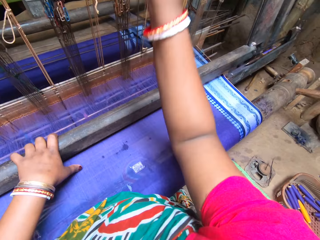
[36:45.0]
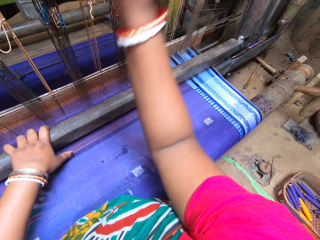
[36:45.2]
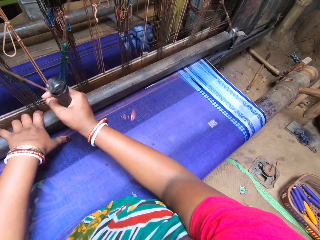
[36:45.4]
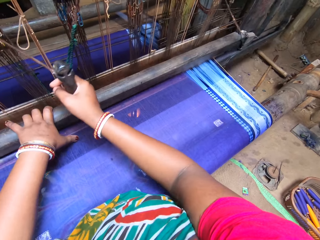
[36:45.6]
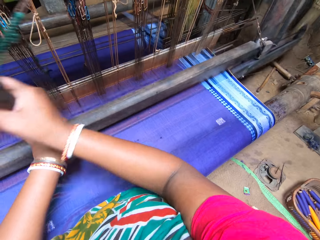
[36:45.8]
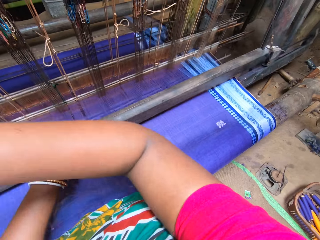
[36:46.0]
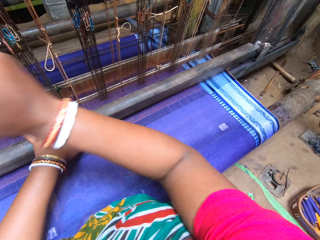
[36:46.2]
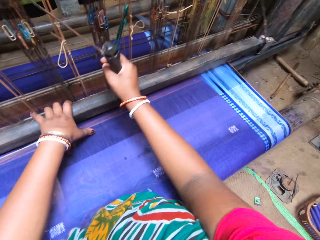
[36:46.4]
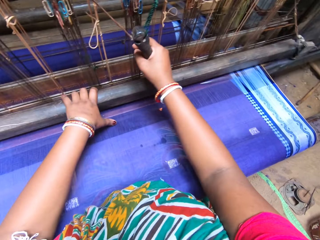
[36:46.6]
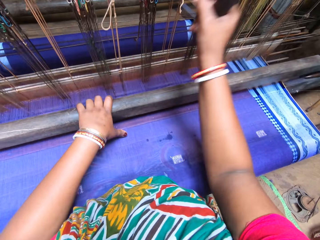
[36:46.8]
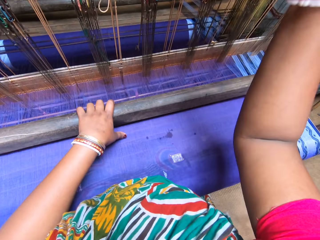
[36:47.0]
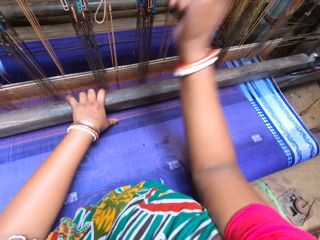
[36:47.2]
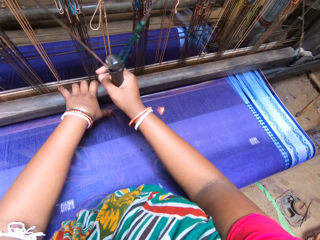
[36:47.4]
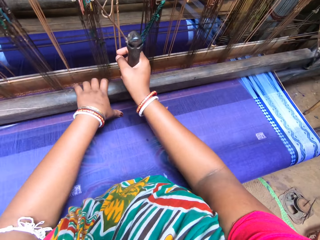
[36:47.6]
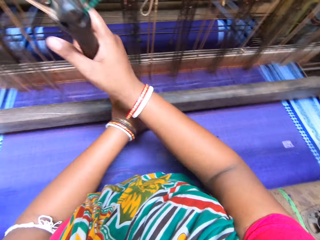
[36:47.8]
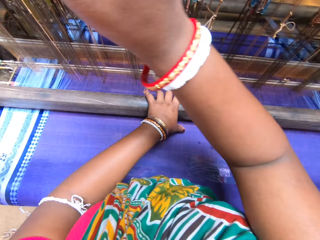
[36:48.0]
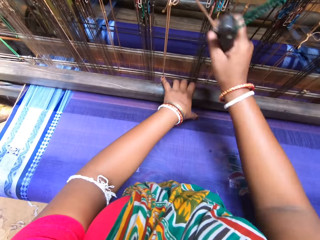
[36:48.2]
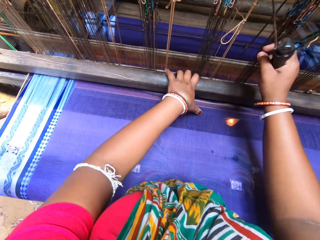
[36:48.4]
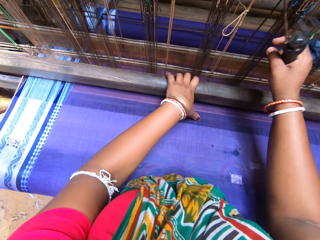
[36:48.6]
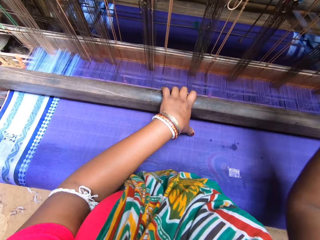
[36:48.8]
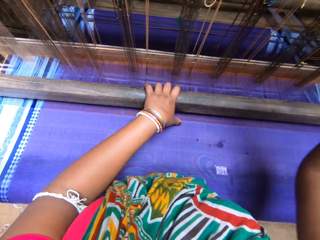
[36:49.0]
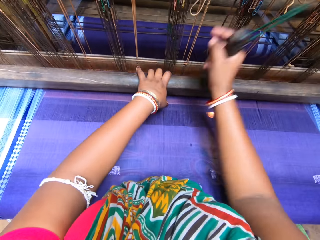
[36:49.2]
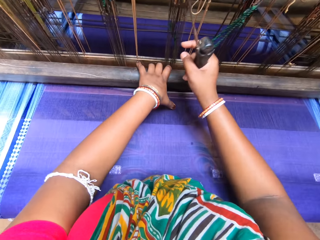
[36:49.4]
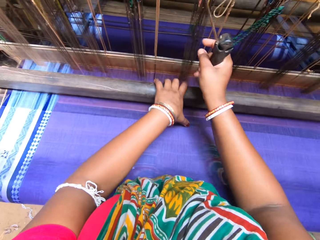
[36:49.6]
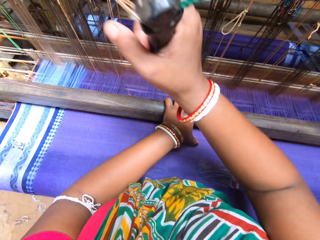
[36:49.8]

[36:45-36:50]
The camera wearer sews.

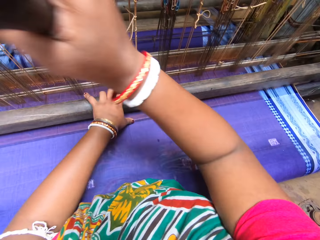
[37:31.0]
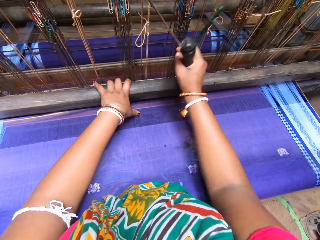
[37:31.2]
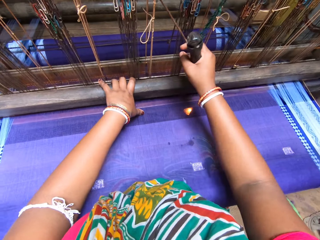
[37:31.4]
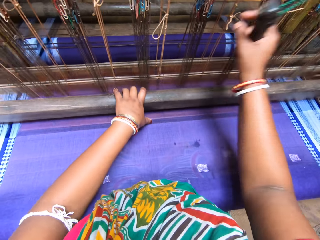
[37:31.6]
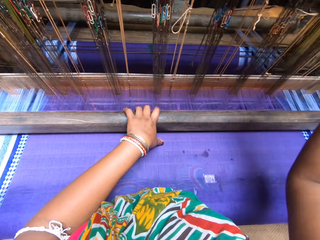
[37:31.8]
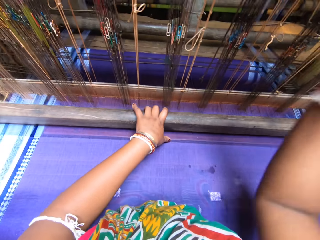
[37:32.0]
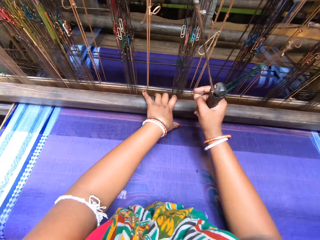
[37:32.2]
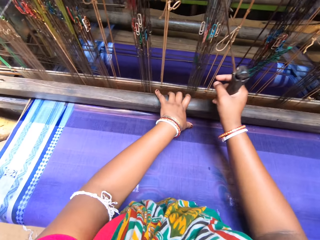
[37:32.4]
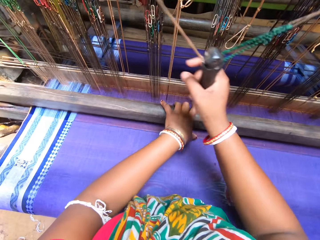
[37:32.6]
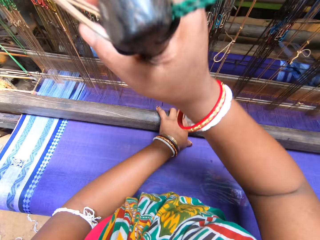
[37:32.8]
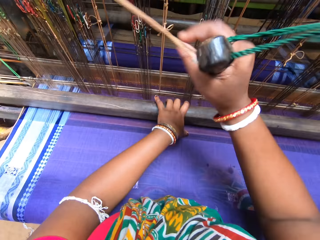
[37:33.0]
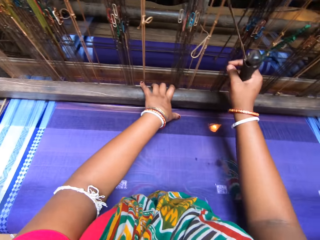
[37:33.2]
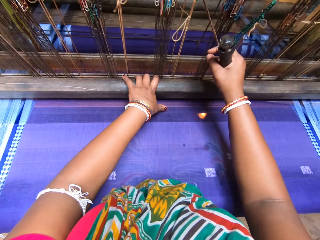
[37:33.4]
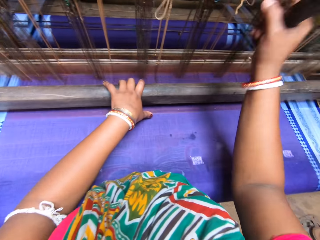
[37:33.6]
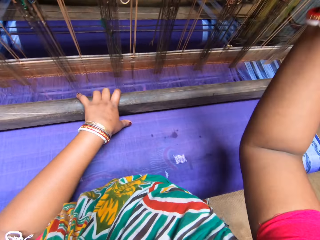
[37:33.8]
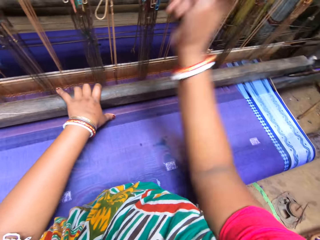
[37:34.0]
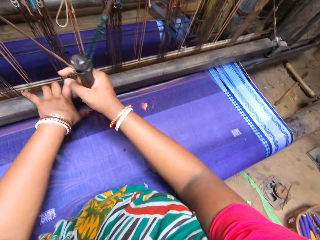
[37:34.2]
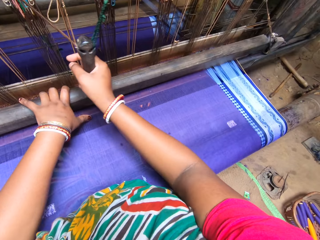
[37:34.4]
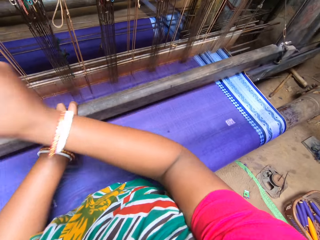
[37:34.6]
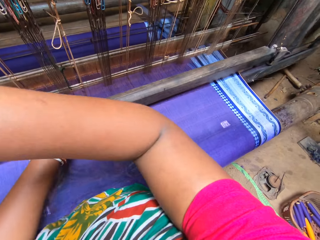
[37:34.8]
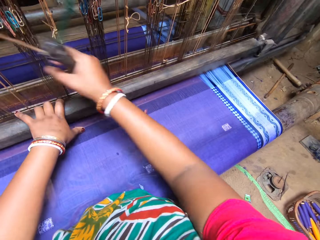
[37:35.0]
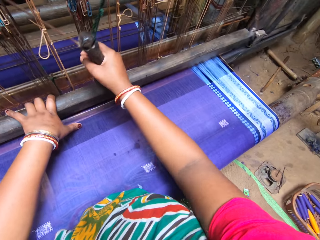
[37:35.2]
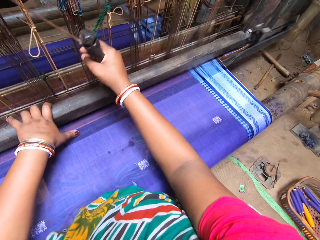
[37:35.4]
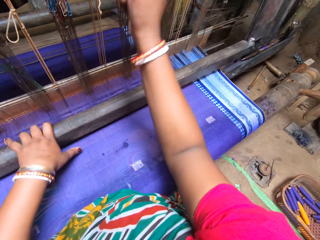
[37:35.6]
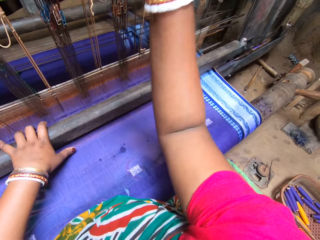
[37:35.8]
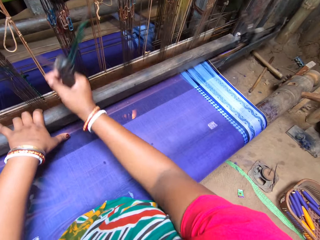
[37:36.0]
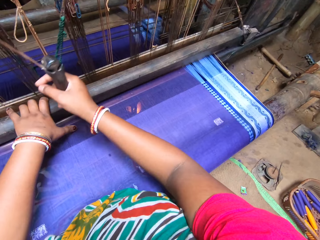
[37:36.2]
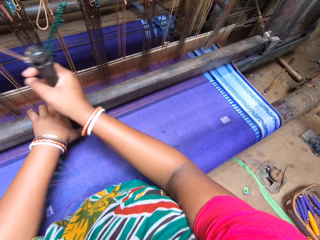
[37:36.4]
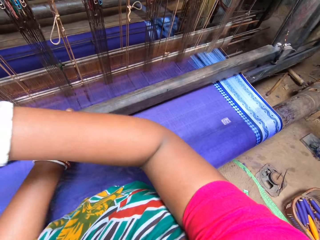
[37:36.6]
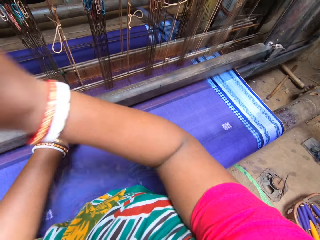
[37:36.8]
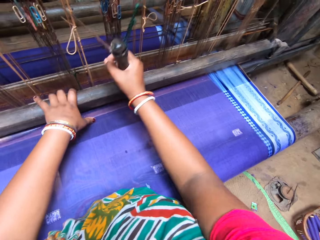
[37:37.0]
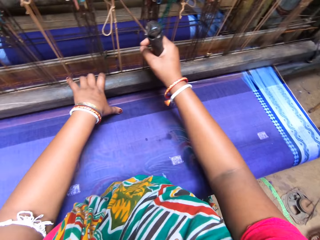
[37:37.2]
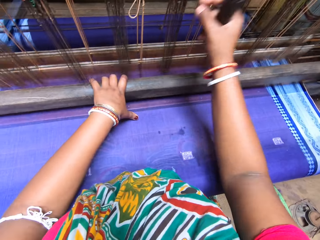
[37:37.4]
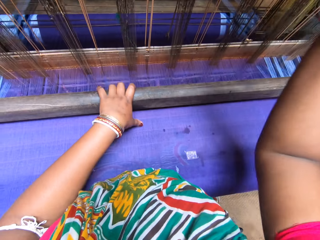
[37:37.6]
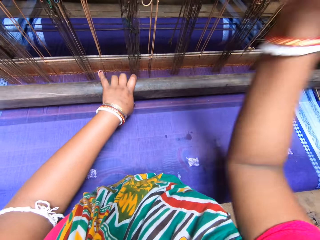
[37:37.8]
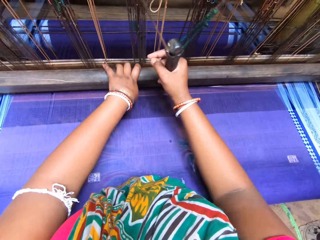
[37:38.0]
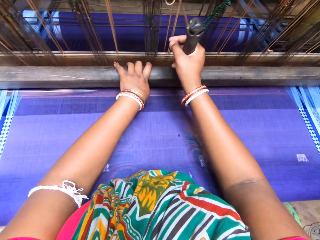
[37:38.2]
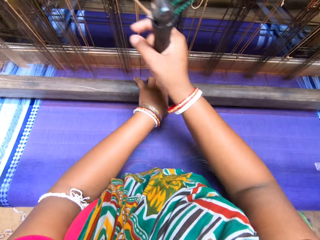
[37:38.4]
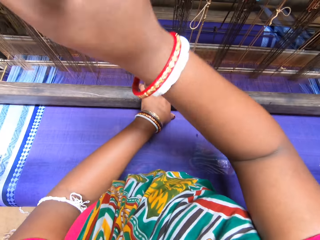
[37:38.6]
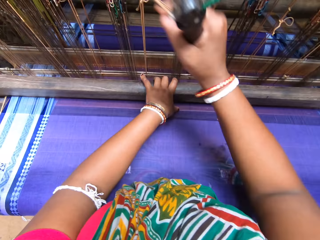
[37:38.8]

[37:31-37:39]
The camera wearer converses. They sew.

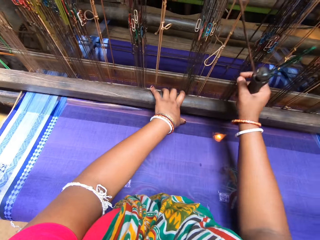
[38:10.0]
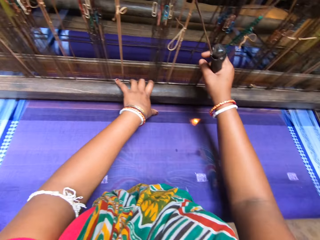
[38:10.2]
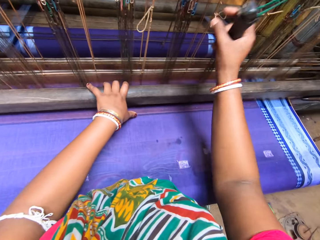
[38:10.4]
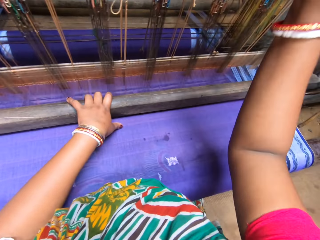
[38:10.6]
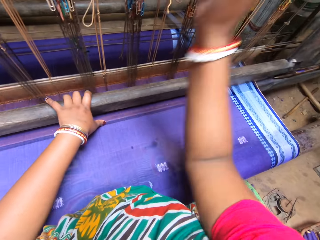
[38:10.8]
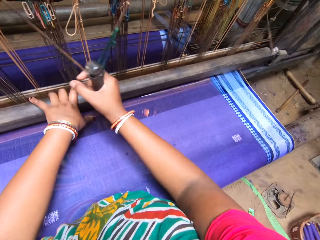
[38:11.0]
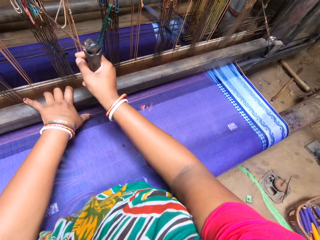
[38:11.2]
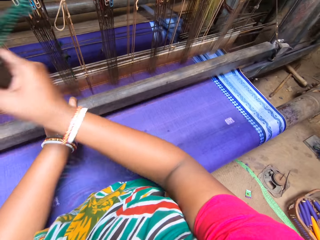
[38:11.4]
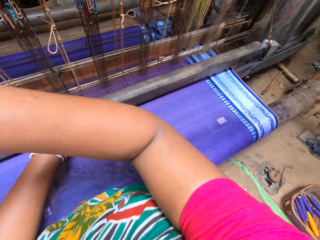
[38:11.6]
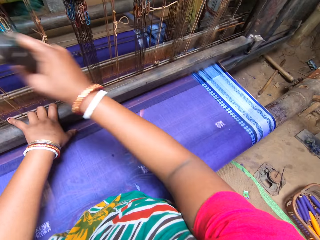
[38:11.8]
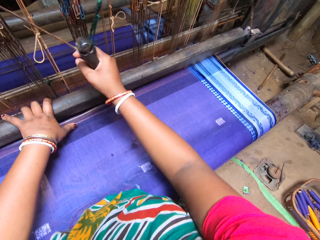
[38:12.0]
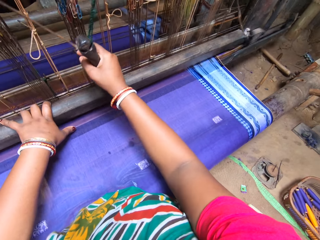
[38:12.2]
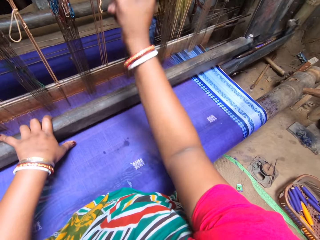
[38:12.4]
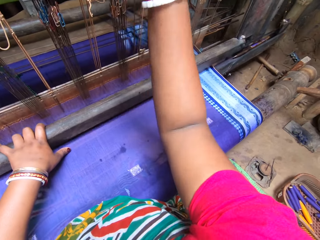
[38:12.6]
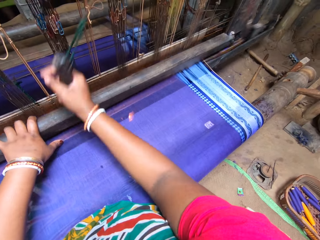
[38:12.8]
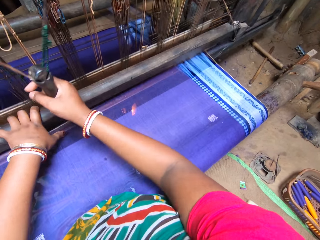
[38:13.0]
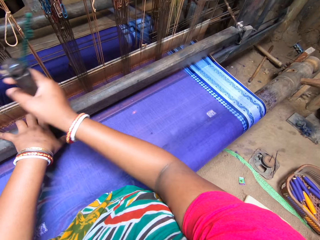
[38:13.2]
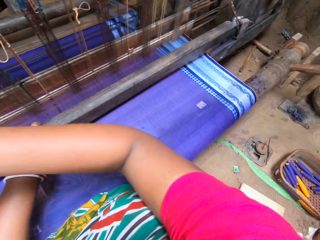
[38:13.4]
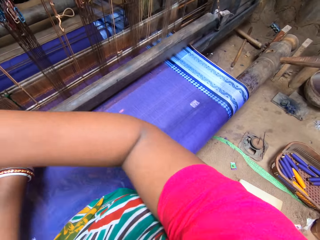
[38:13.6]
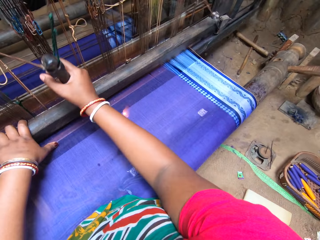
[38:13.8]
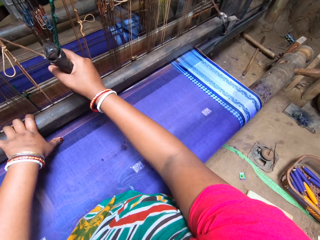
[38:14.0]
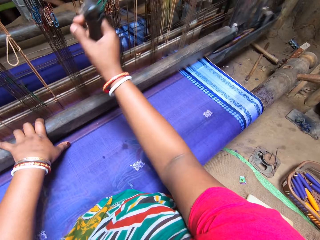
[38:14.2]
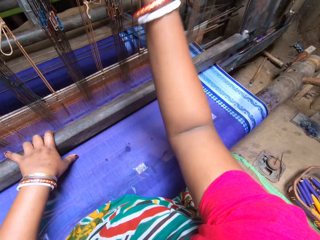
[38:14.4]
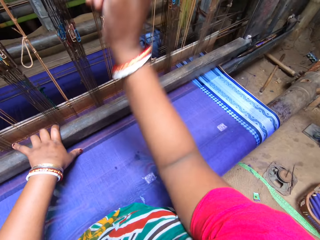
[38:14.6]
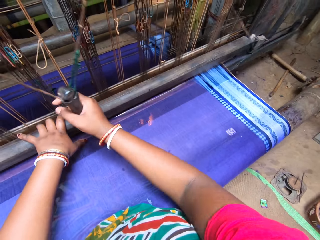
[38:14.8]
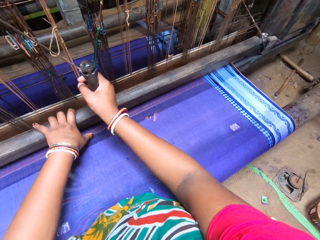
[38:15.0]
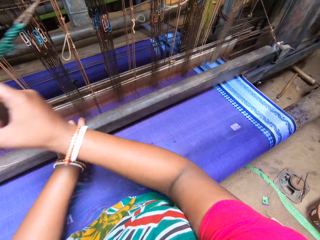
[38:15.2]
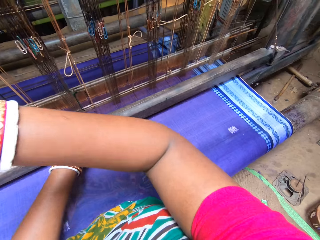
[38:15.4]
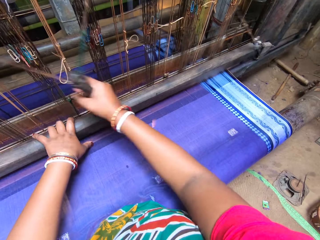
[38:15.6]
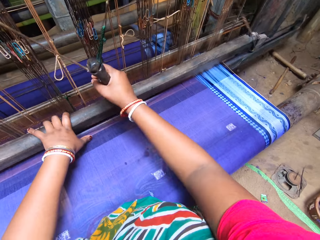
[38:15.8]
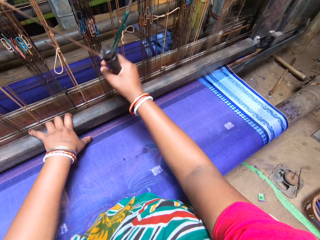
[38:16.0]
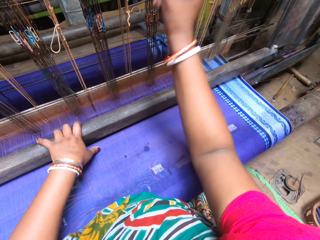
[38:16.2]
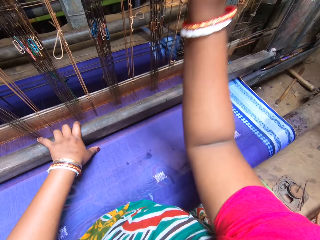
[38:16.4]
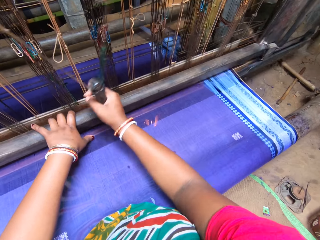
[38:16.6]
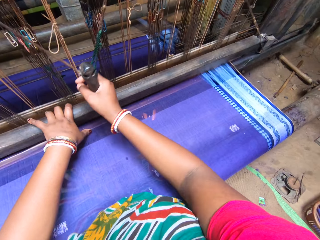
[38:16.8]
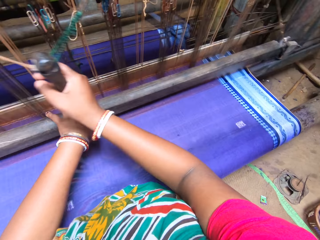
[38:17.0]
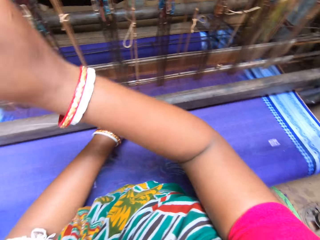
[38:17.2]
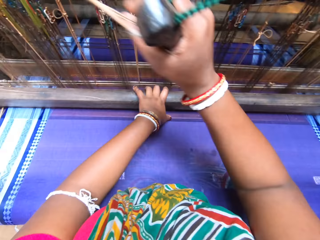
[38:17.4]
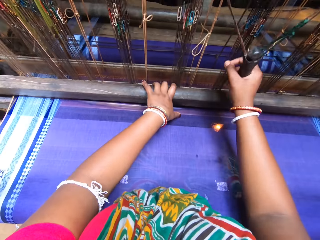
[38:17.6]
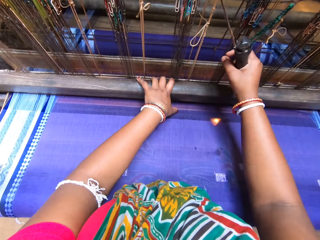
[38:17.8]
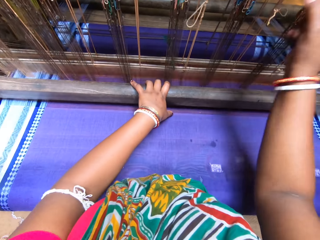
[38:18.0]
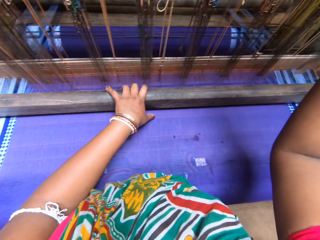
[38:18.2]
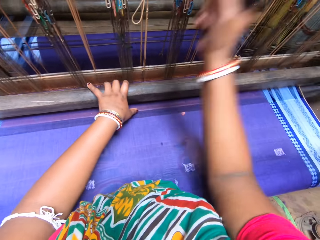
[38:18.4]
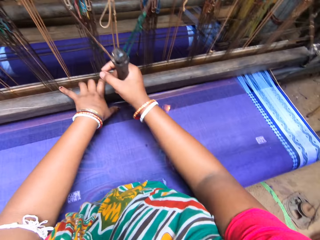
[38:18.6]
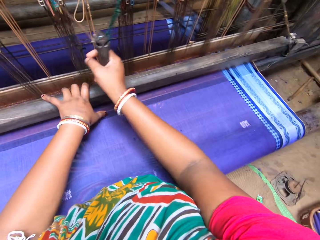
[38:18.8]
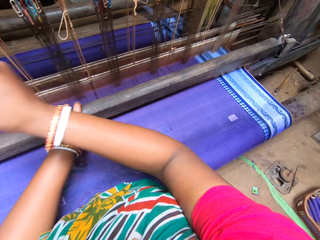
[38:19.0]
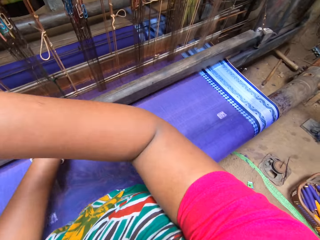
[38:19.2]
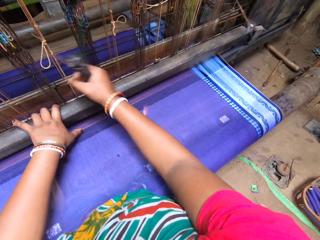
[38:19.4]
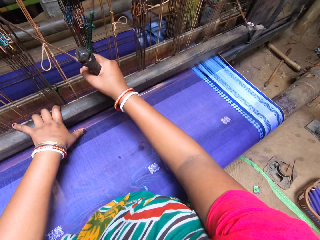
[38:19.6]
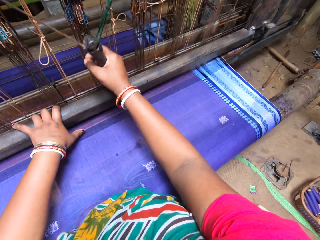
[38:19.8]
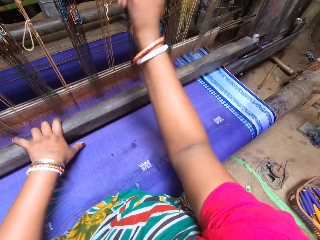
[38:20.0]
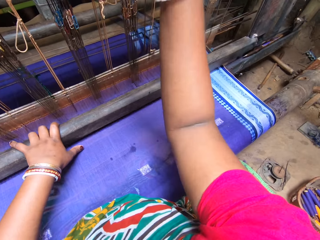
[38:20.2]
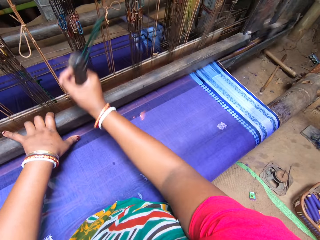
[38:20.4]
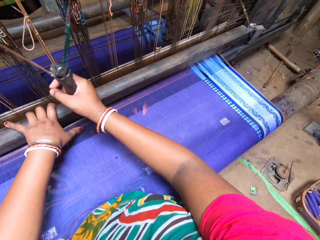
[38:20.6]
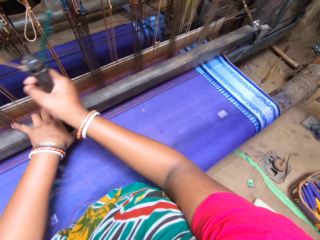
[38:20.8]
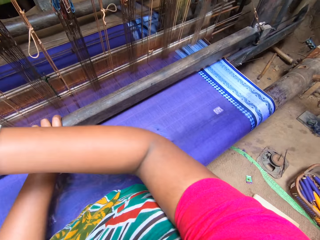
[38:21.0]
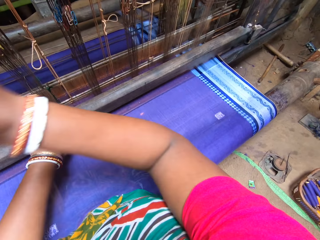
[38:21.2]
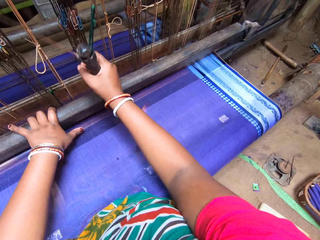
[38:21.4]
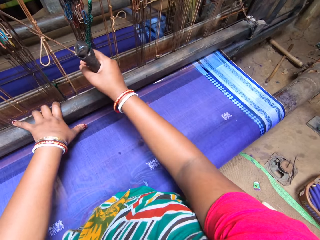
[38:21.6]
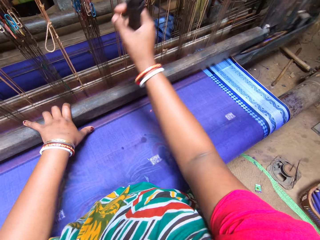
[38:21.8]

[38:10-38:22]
The man converses with the camera wearer.
